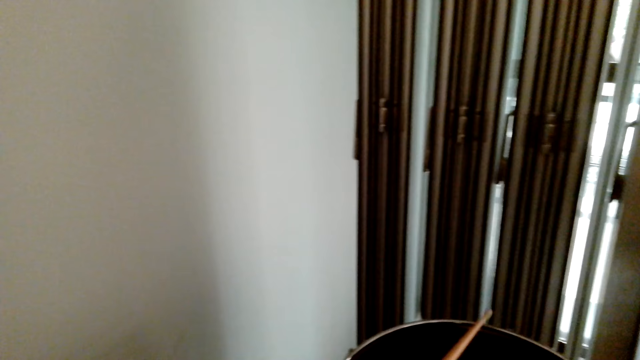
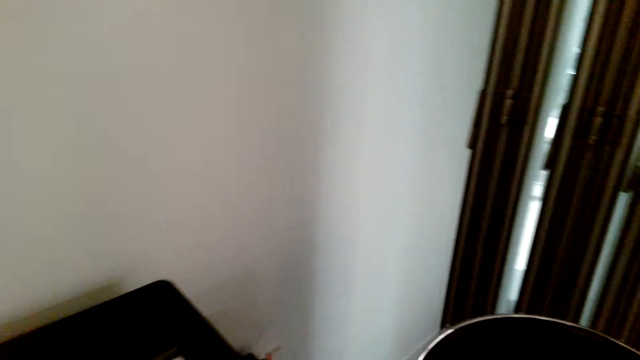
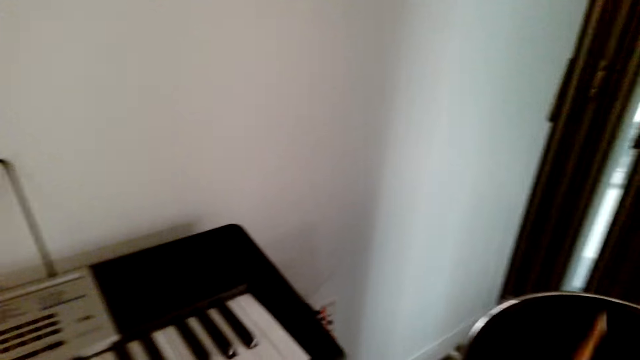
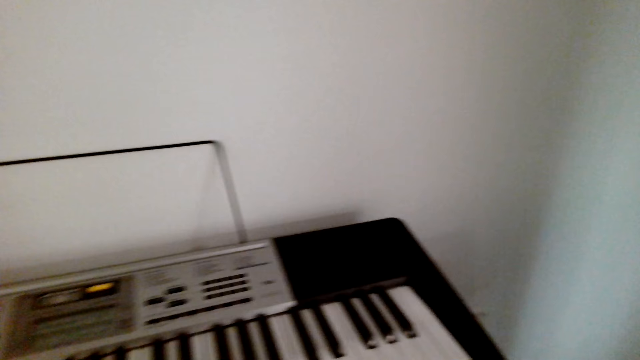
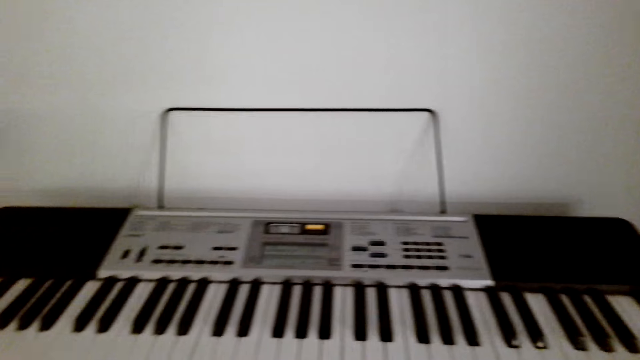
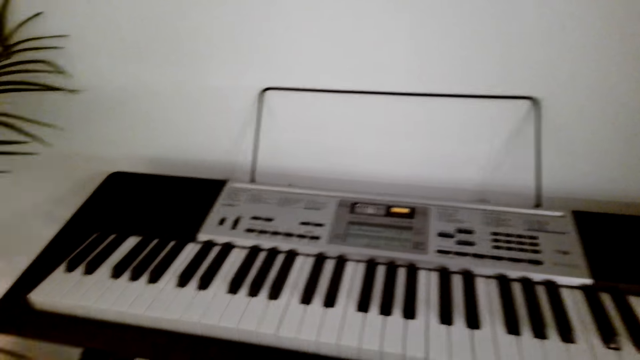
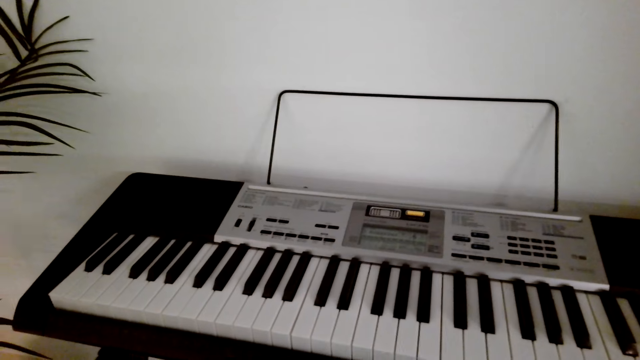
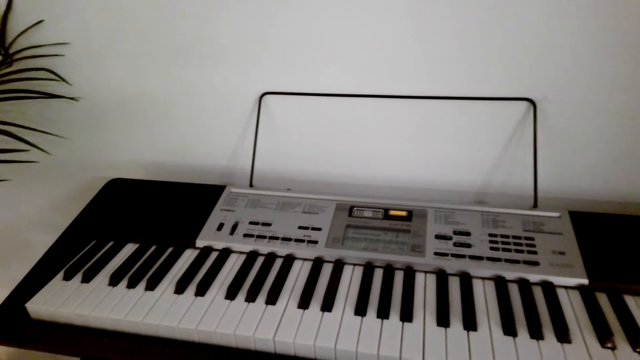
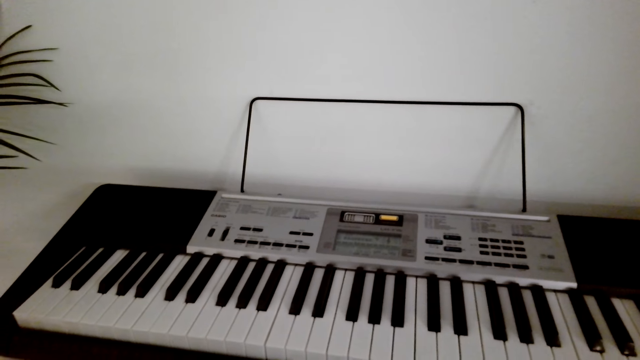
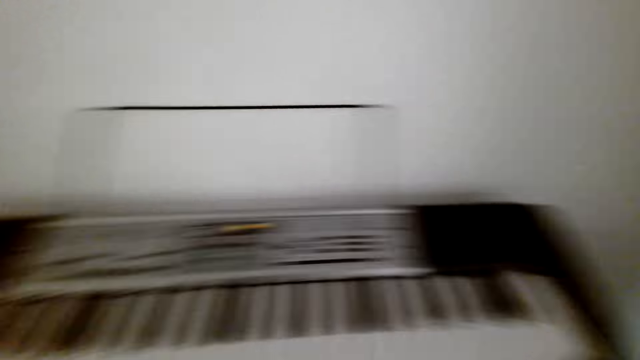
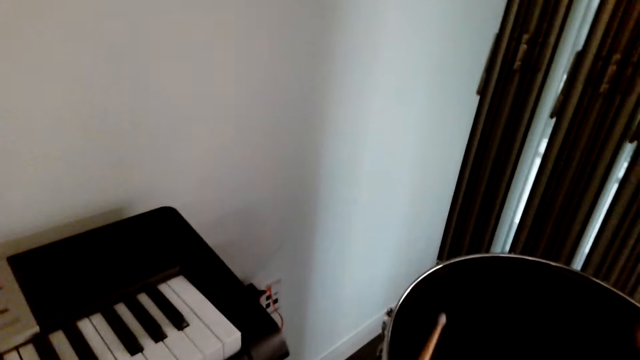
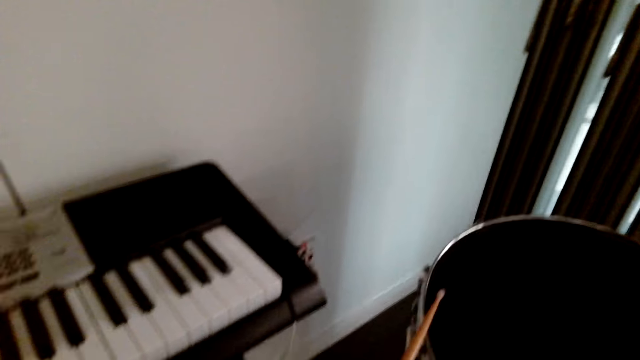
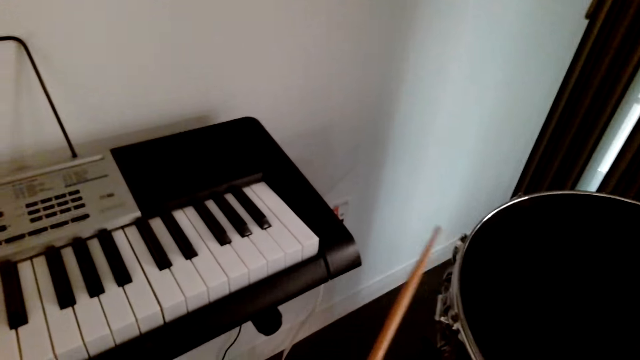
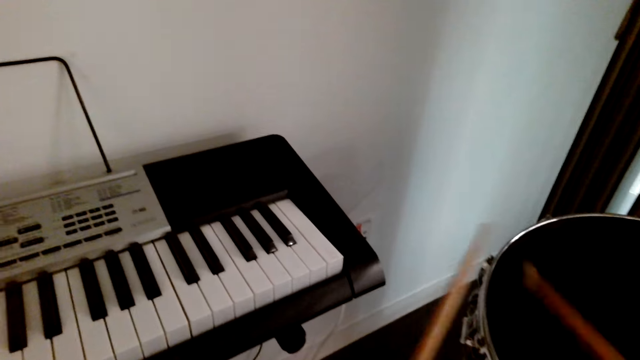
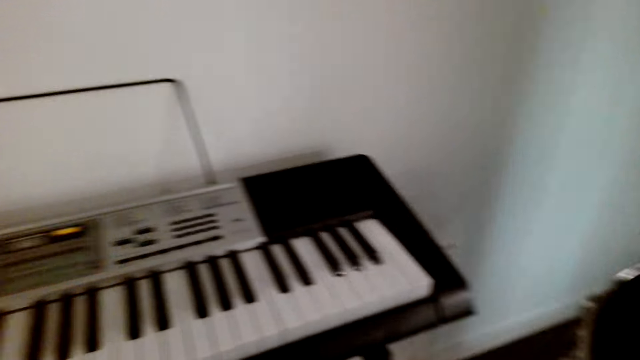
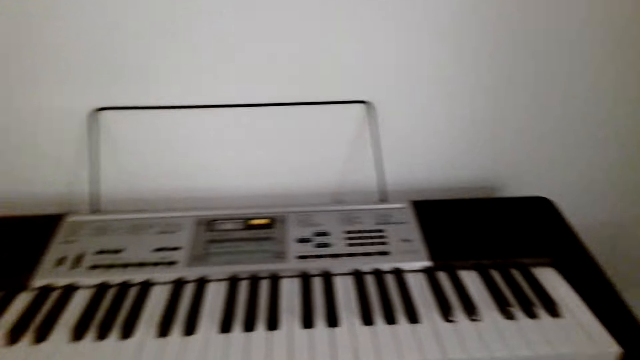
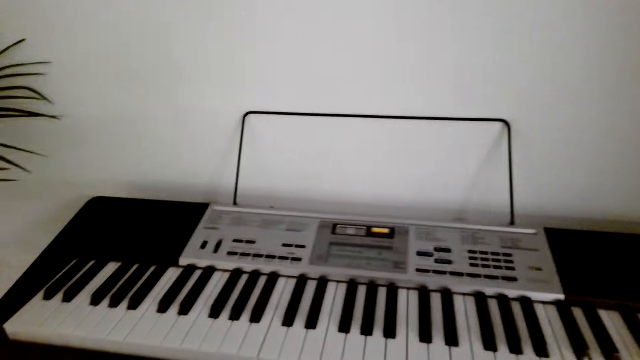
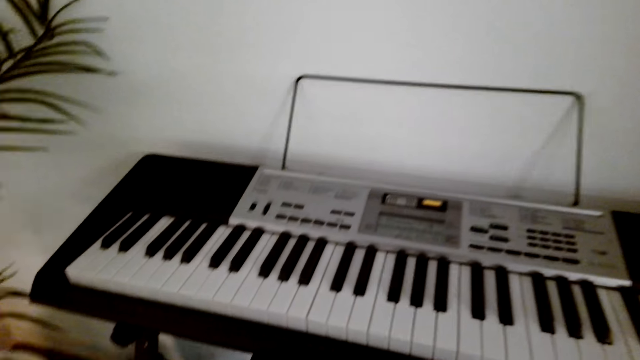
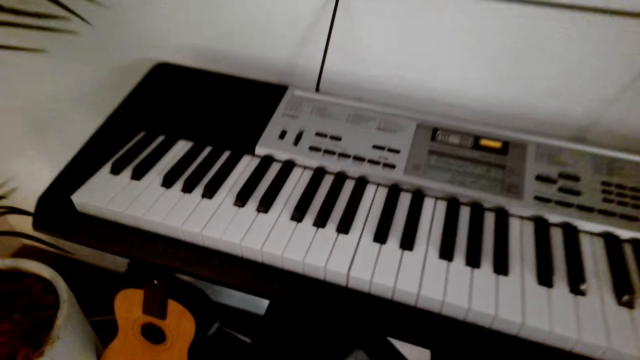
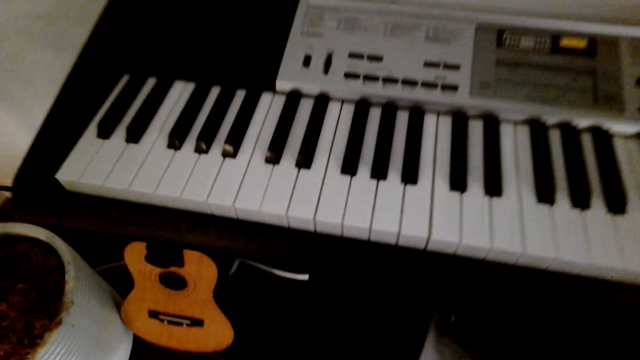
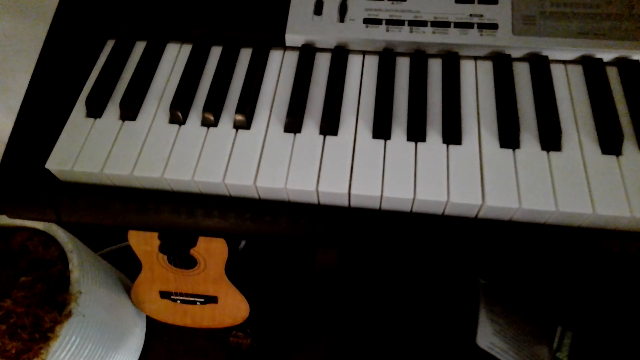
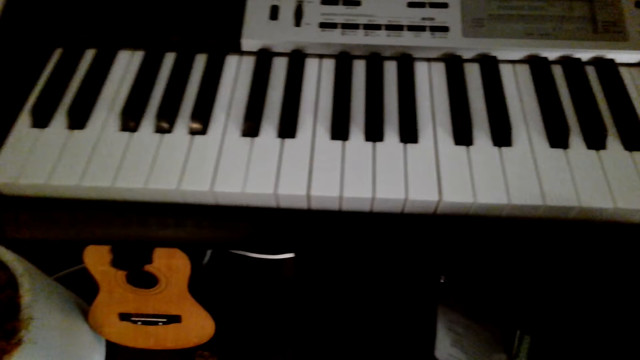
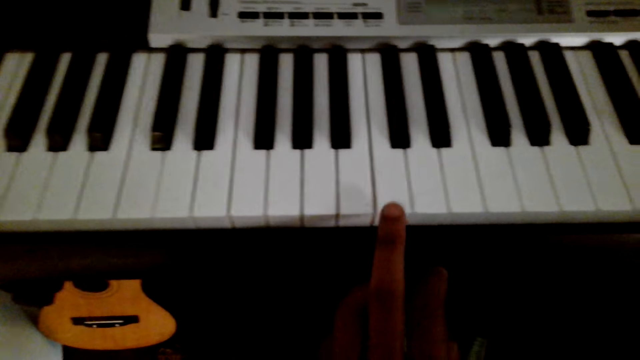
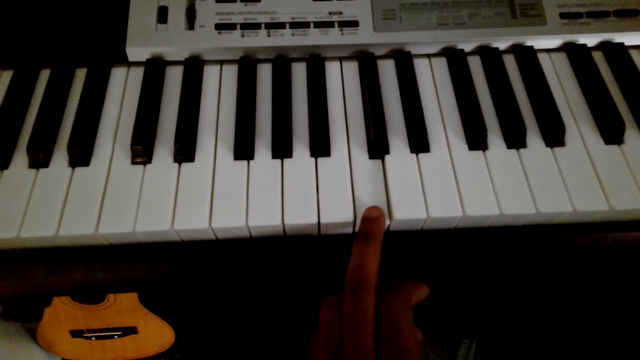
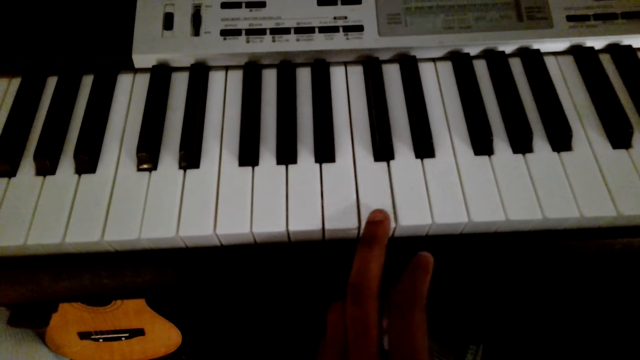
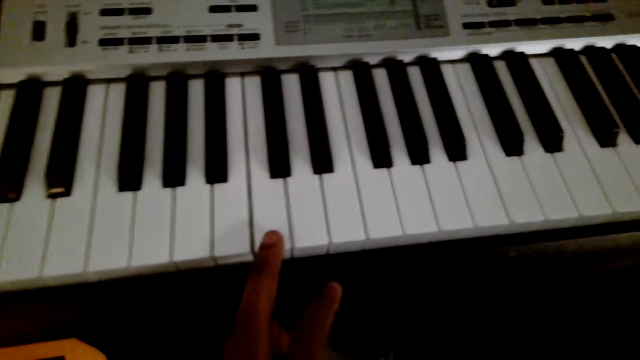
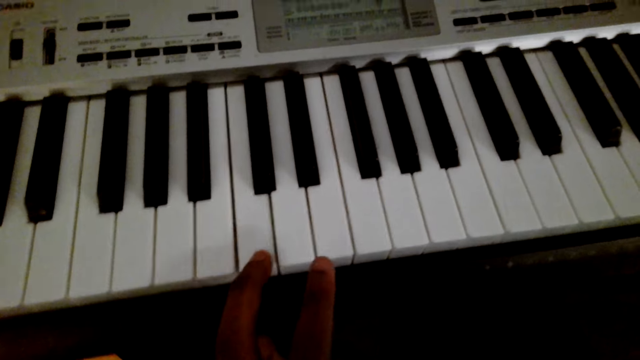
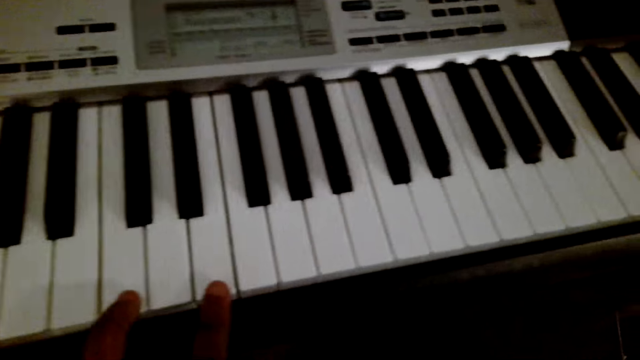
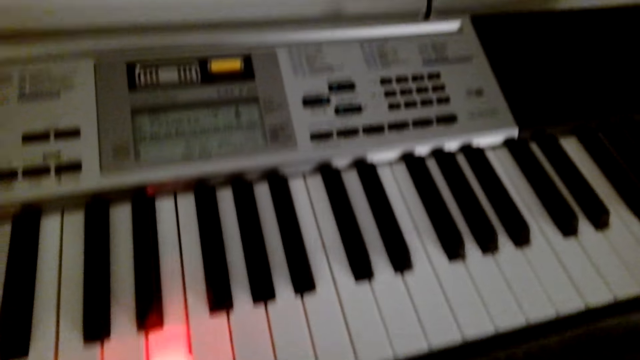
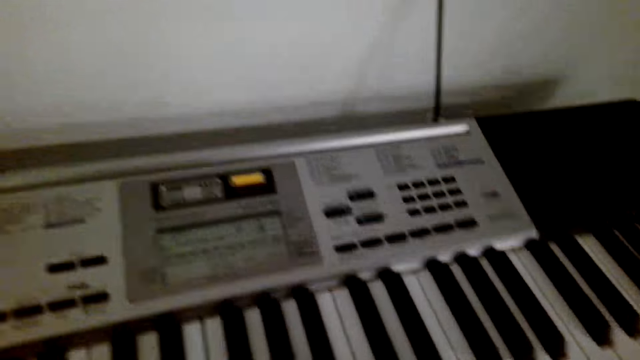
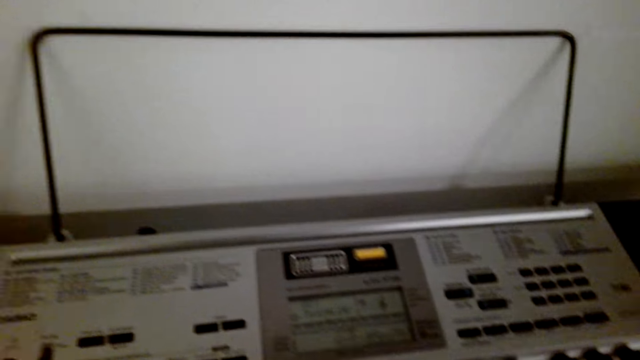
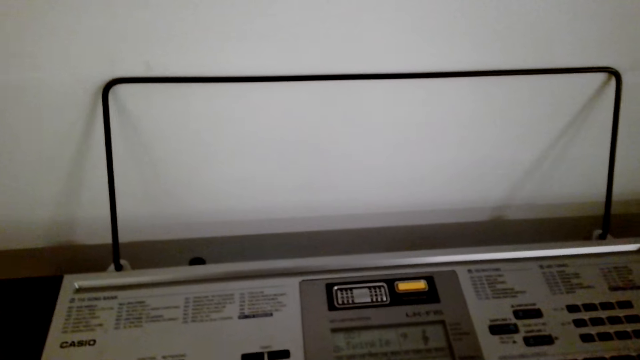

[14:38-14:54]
The camera wearer picks drum sticks. They beat the drum. They play the drum sticks. They play a piano.

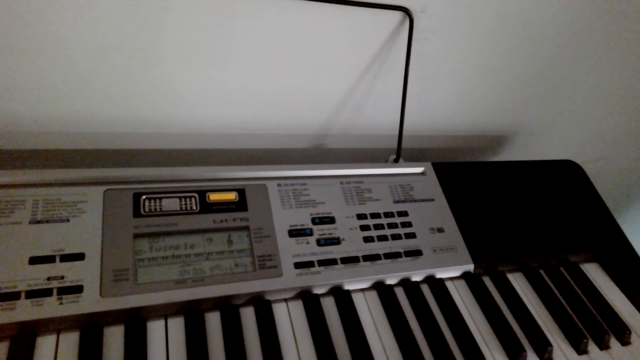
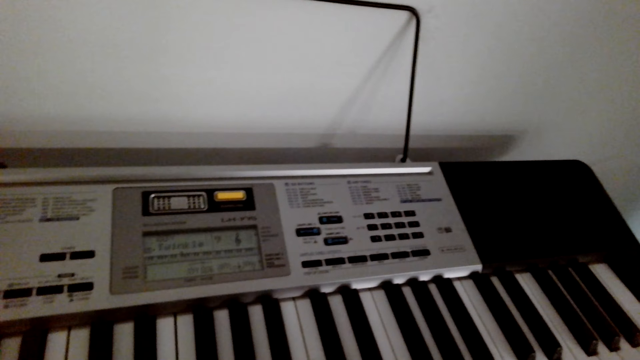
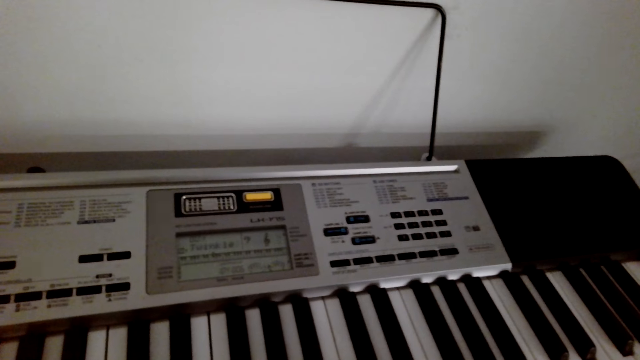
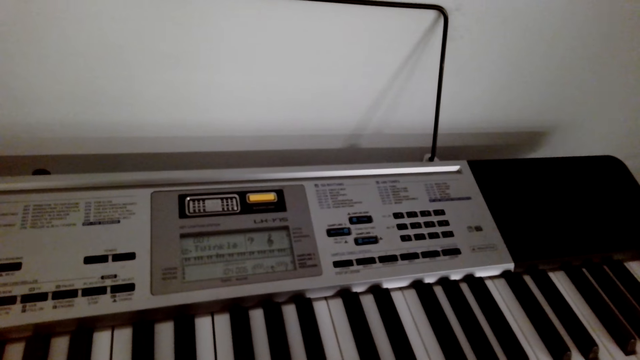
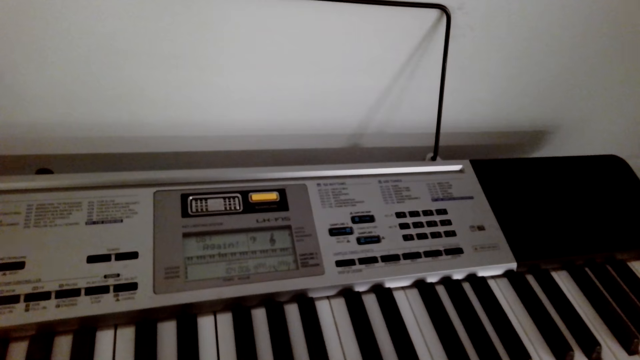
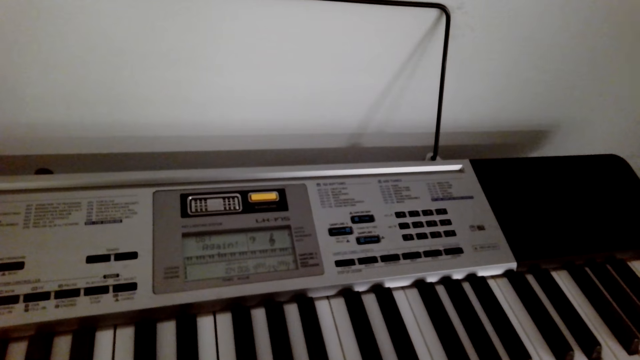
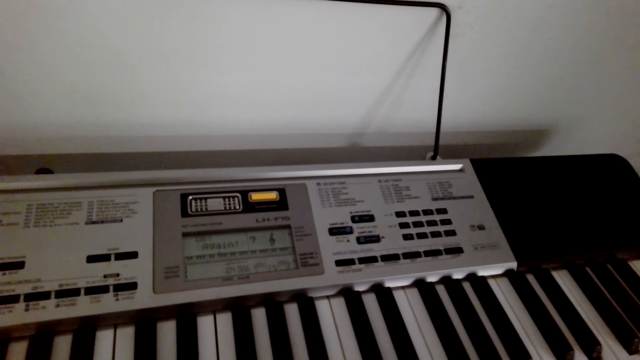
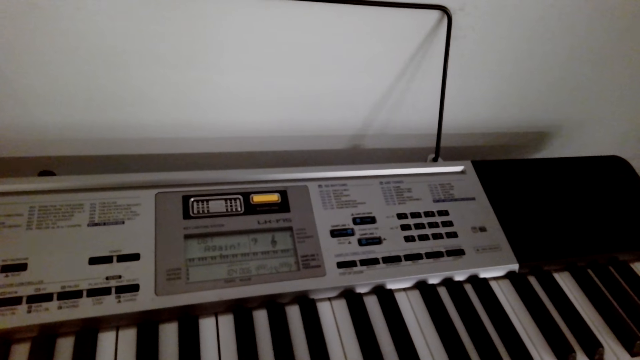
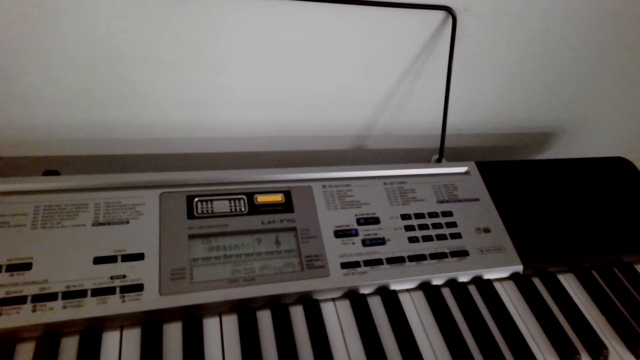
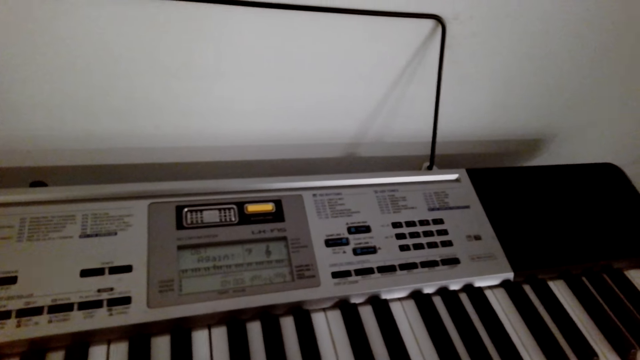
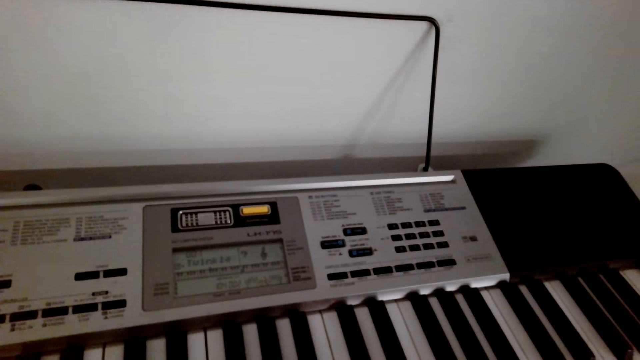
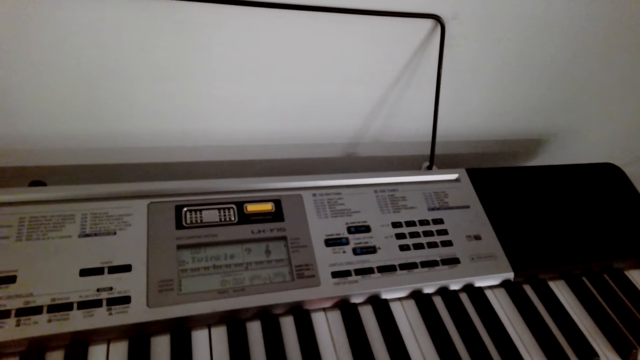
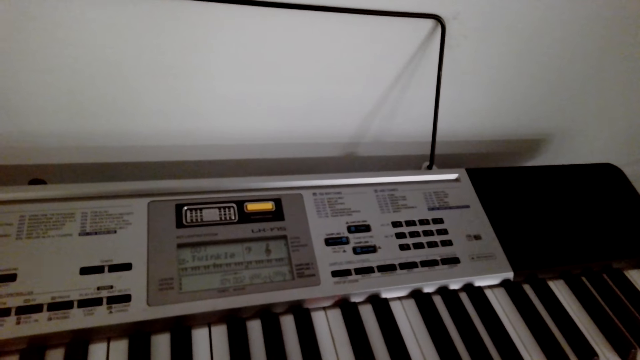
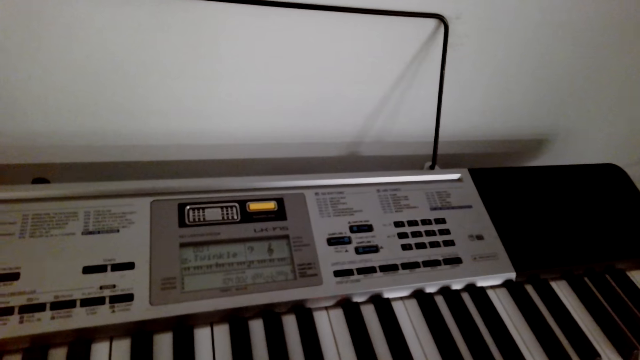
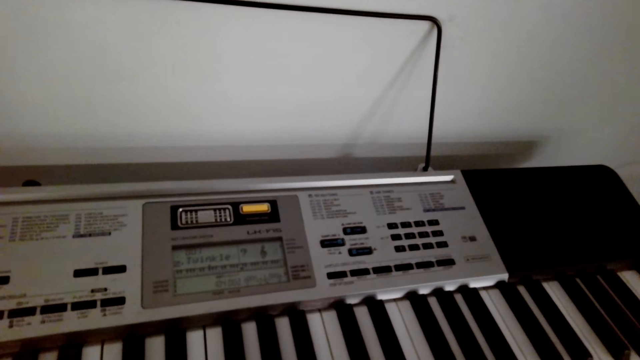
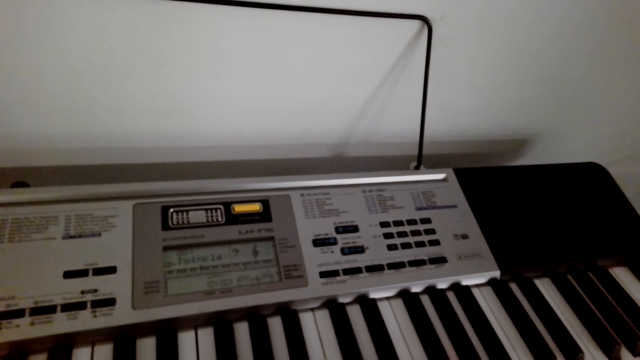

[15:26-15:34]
The camera wearer plays the piano. They pause to play the piano.
